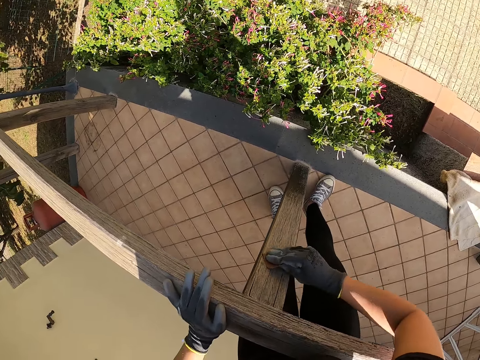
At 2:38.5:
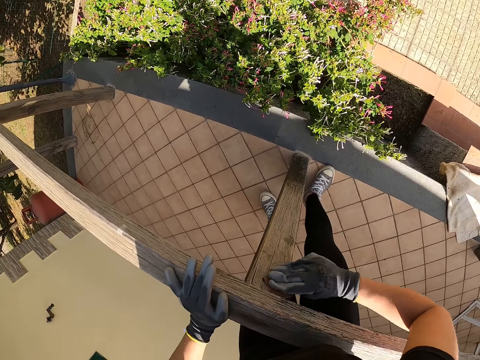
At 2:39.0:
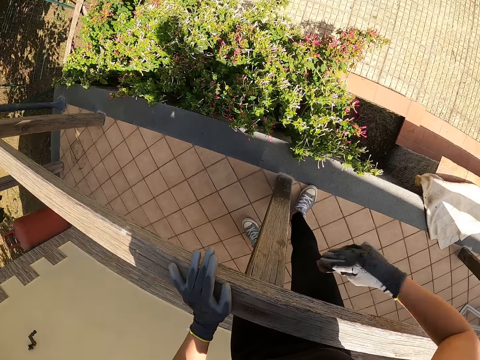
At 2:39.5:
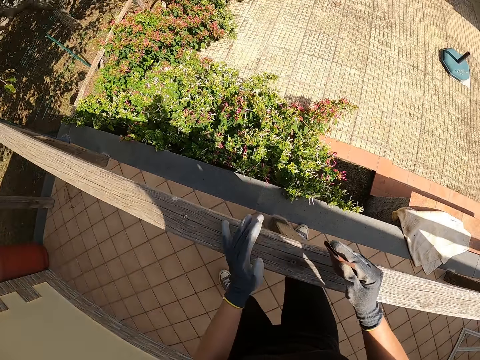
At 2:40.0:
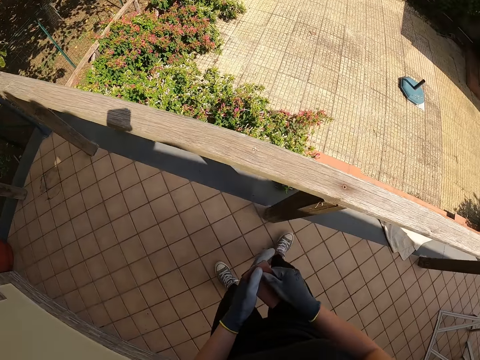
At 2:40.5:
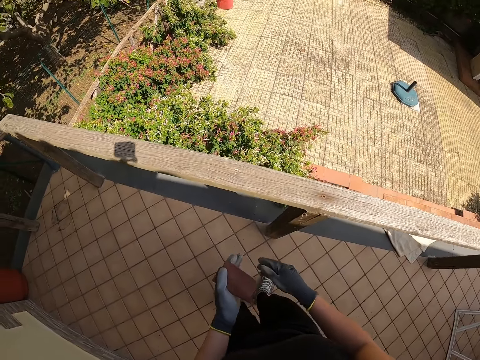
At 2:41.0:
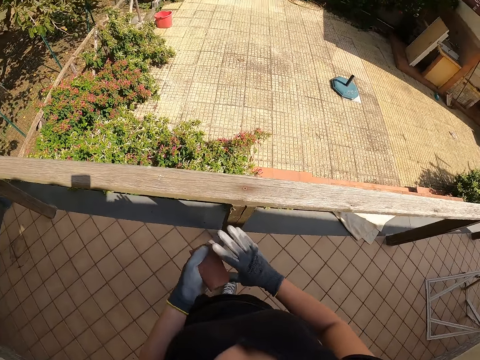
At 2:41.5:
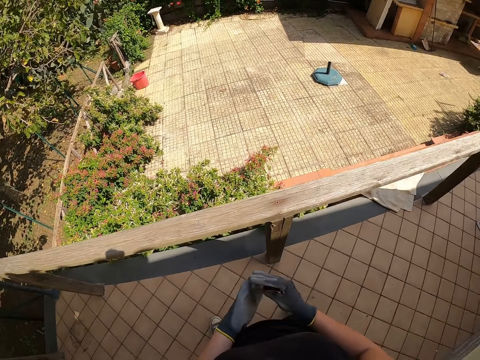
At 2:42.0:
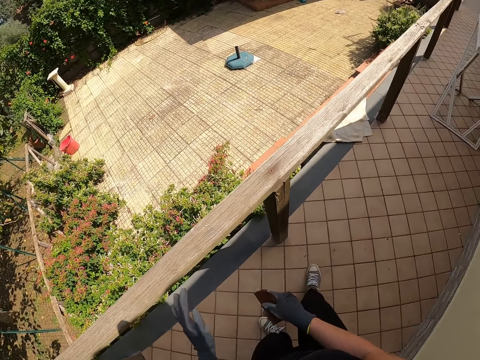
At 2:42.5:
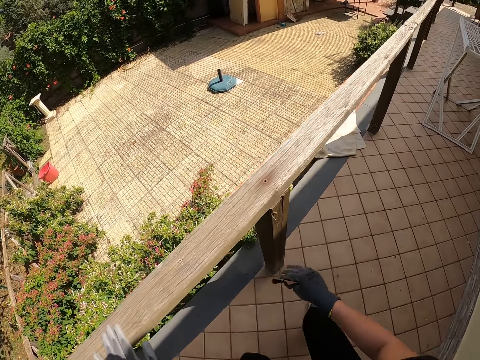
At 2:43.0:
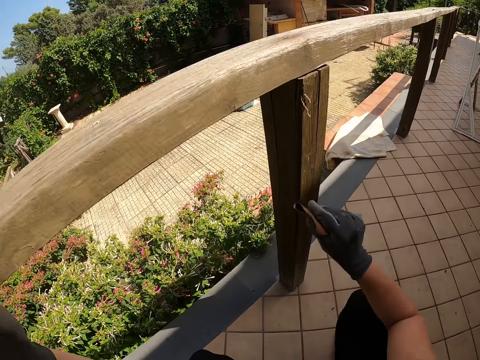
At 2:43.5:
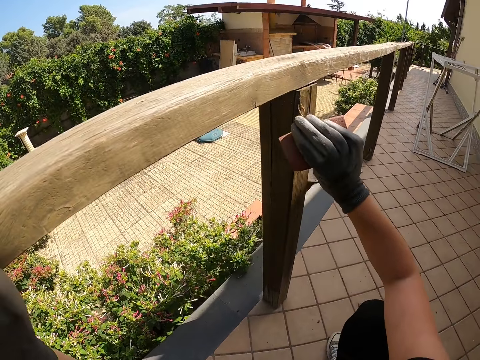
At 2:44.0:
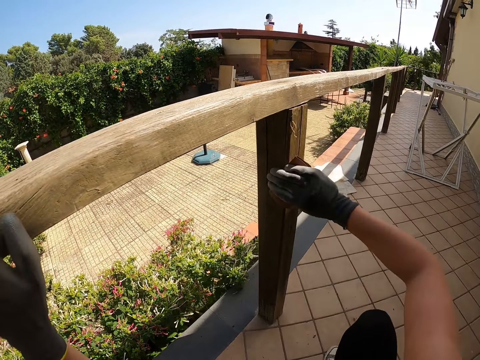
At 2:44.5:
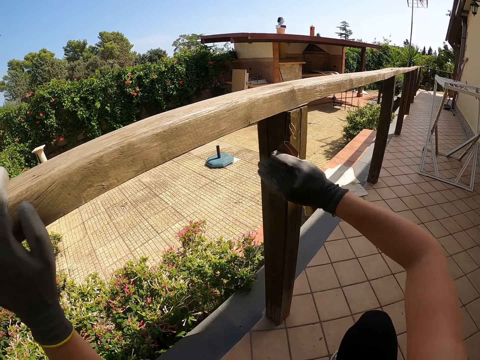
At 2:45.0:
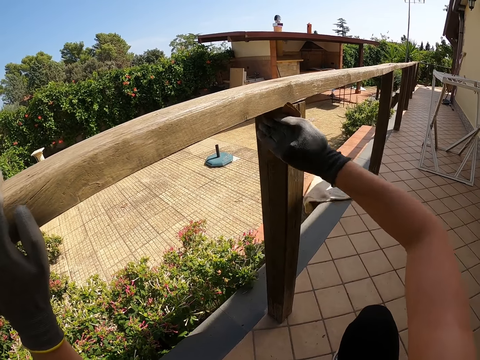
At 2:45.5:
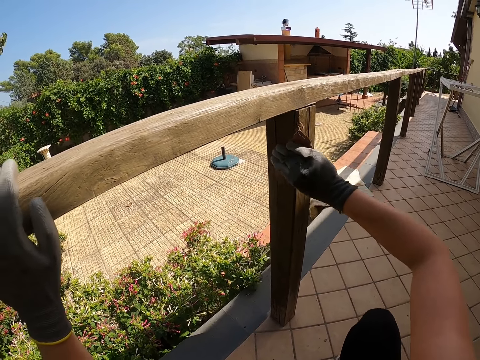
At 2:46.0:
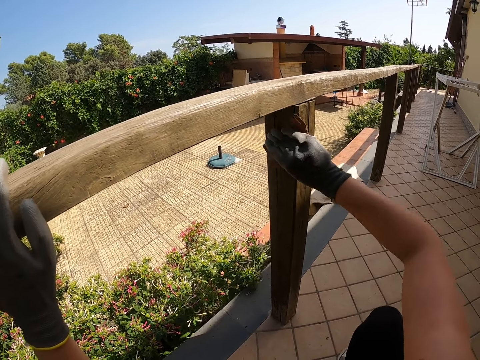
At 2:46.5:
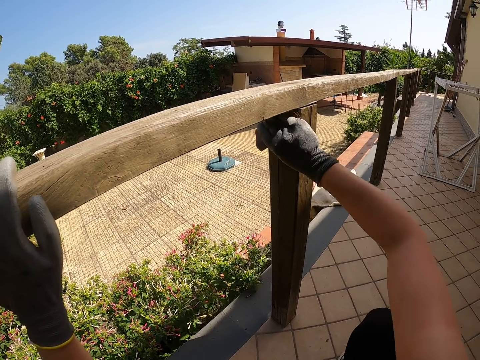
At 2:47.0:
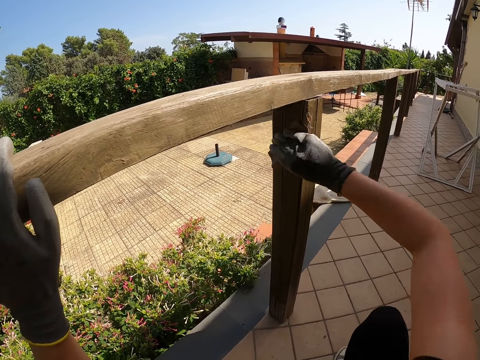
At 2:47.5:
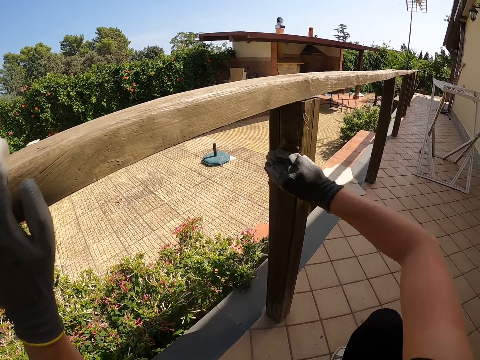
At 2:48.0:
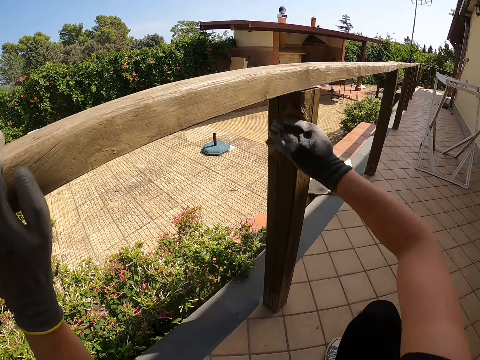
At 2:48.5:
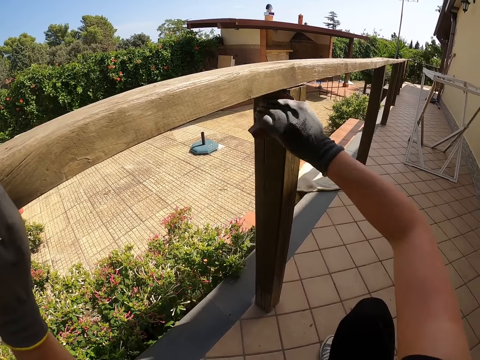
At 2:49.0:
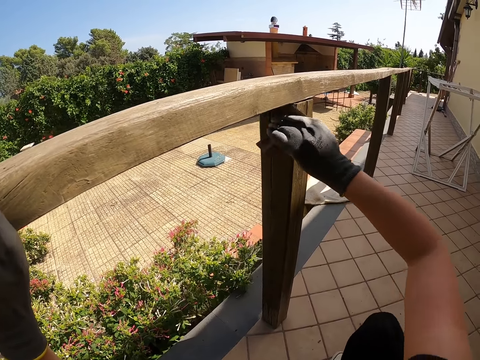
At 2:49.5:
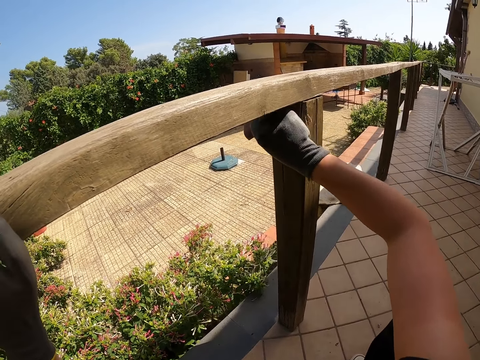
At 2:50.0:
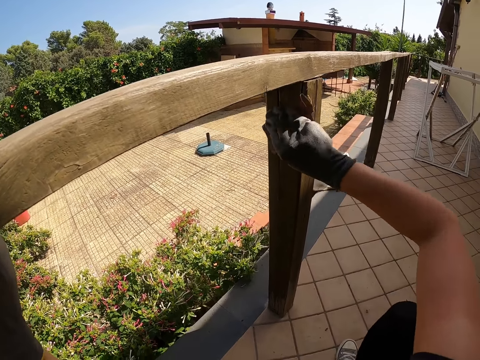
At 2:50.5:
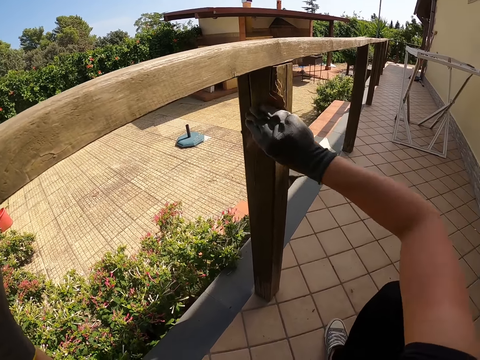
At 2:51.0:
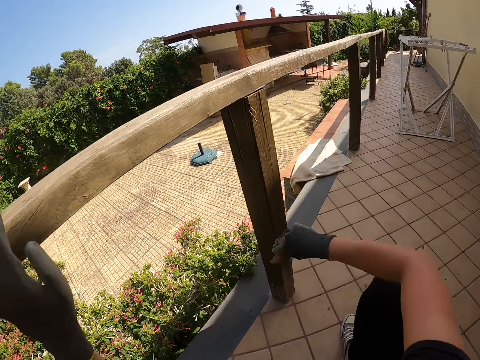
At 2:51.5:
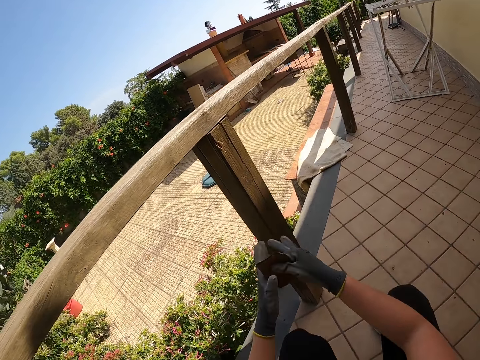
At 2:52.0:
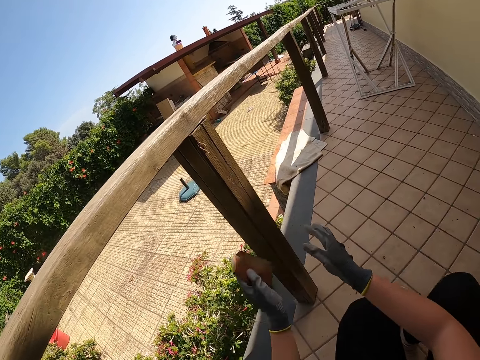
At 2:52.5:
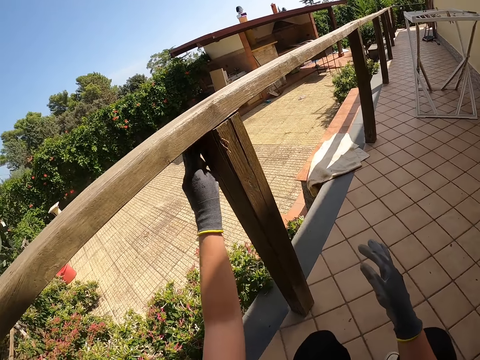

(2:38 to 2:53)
The camera wearer stops smoothening the baluster. They pass the sandpaper between both hands. They hold the balcony railing. They smooth a pole of the wooden fence with the sandpaper. They squat. They stop smoothening the baluster, pass the sandpaper to the other hand and hold the sandpaper with the left hand.

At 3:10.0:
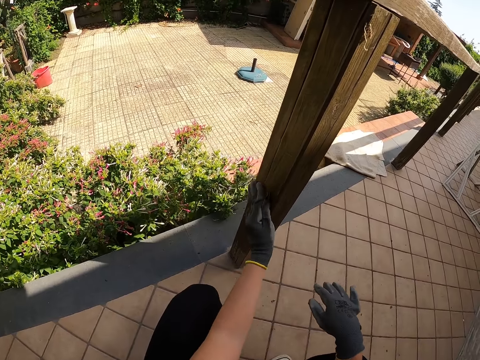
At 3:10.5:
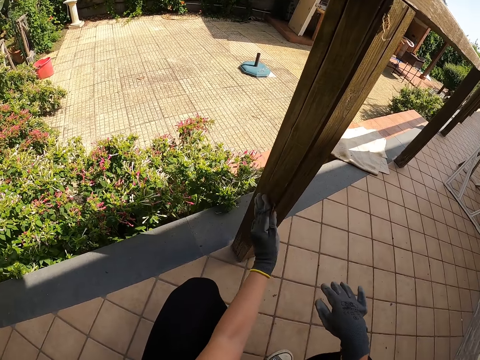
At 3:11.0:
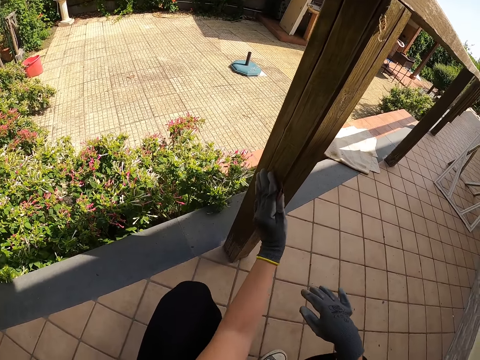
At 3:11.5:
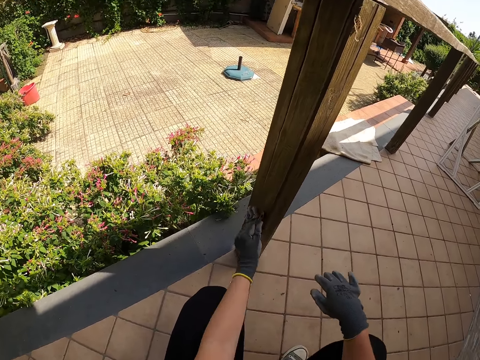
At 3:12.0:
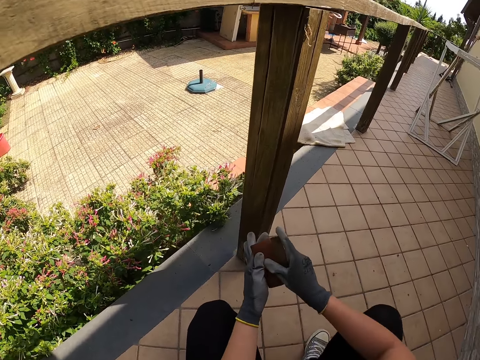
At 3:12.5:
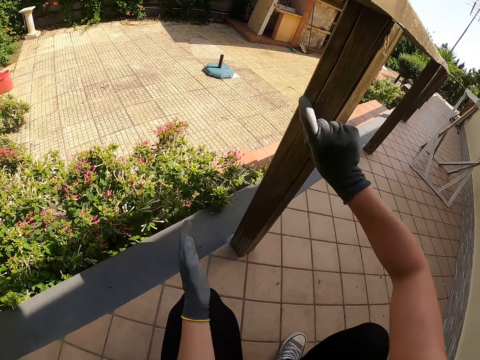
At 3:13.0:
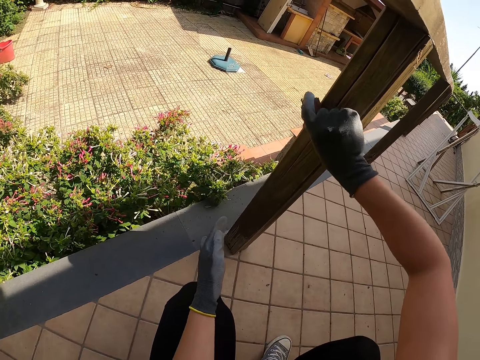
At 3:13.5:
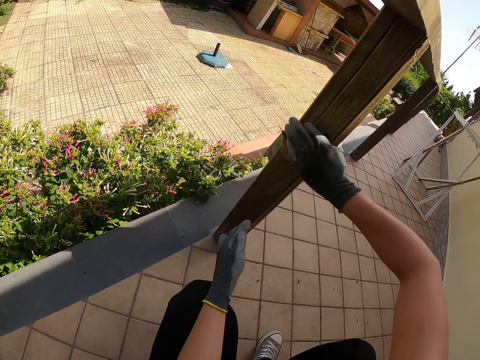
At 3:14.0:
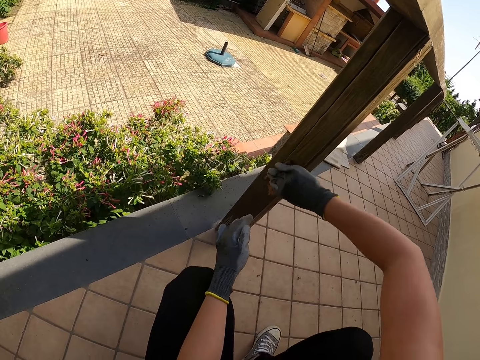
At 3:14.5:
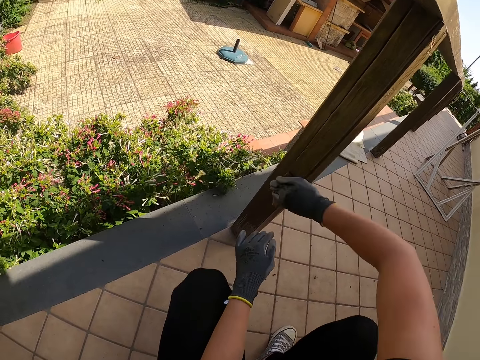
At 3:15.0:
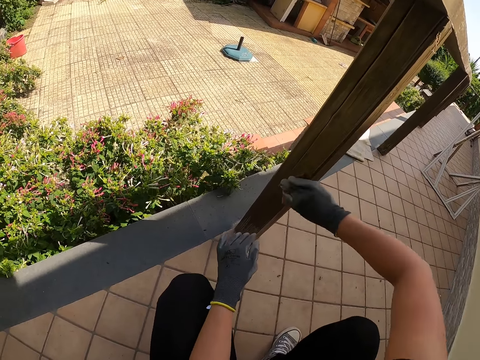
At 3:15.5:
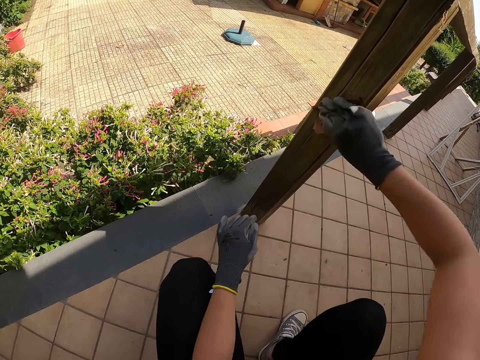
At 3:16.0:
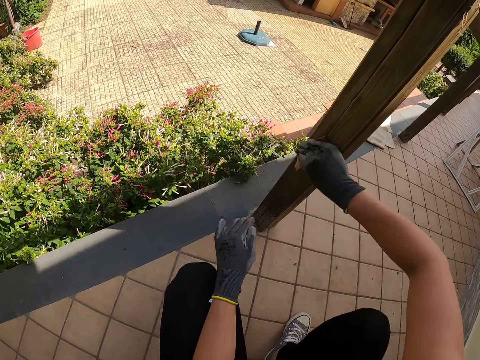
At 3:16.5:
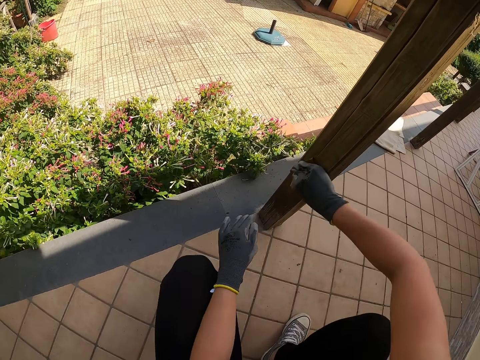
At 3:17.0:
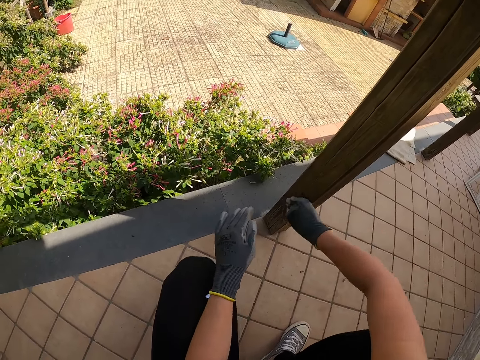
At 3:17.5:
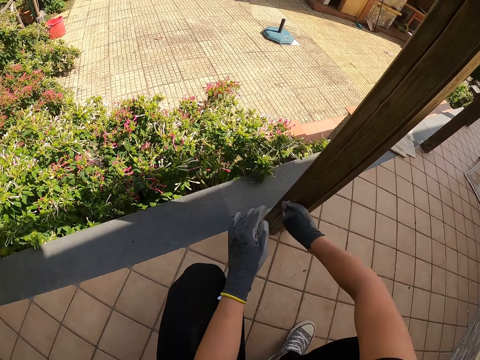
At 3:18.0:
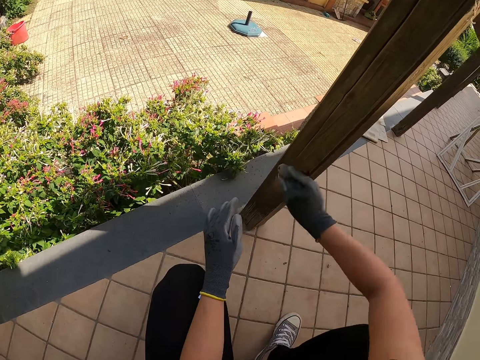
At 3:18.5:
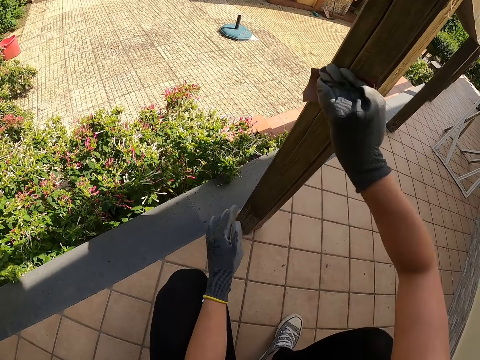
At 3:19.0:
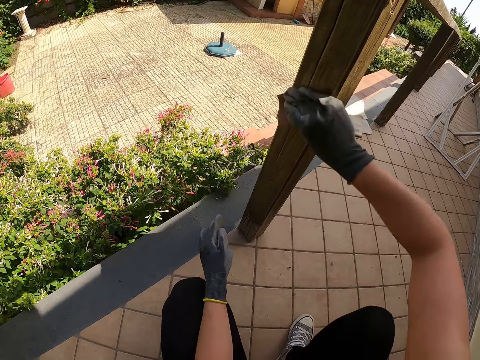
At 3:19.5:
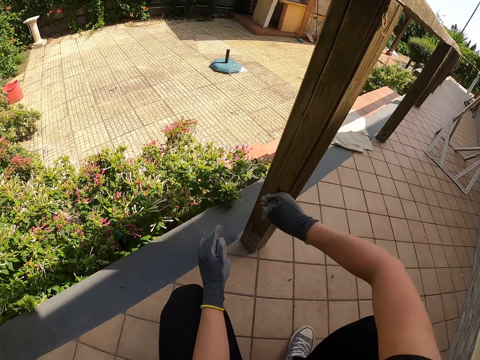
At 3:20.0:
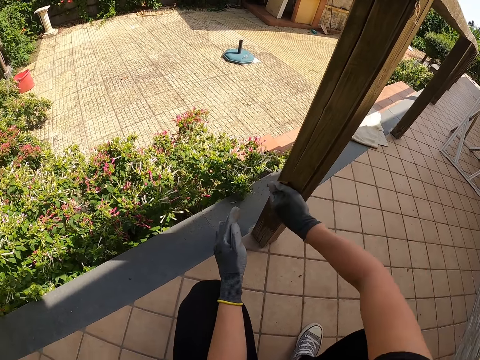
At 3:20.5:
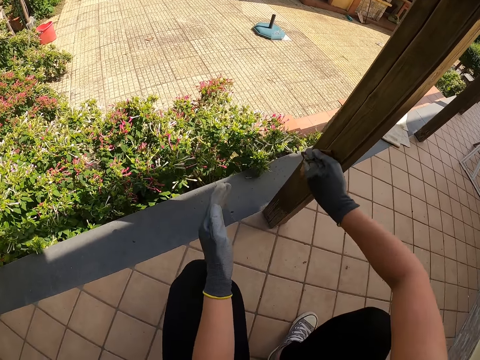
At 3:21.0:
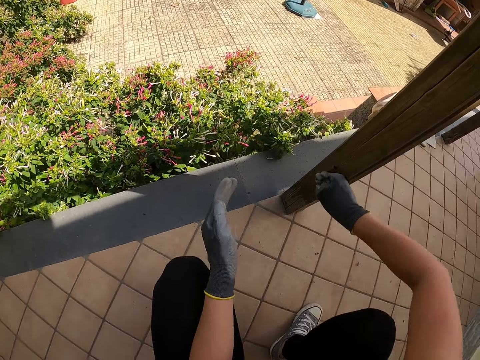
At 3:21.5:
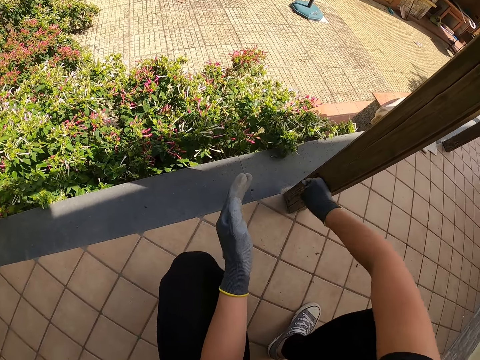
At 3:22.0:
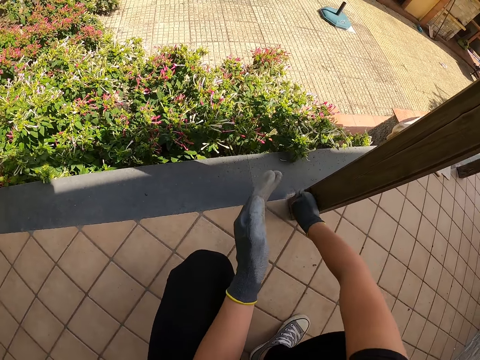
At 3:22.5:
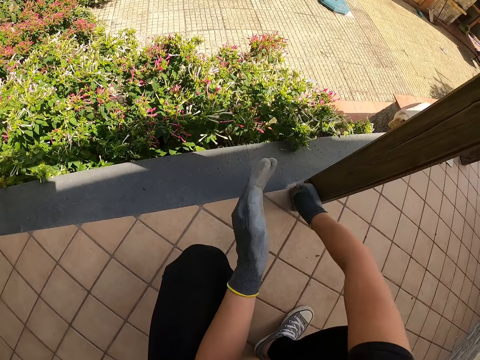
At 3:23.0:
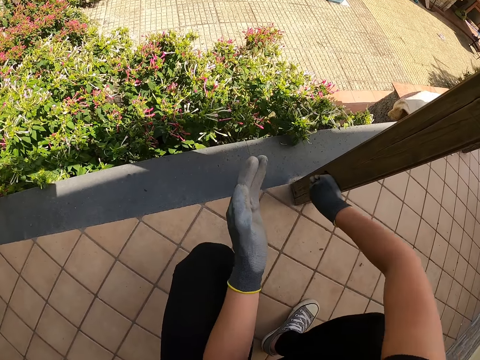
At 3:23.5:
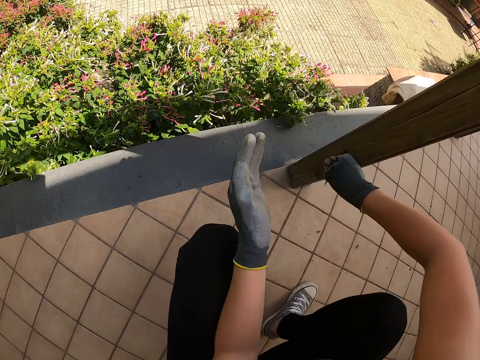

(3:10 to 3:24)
The camera wearer passes the sandpaper to the other hand and holds the sandpaper with the right hand. They smooth the pole of the wooden fence with the sandpaper.
